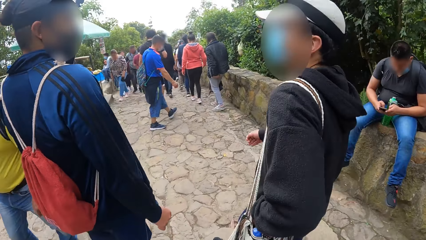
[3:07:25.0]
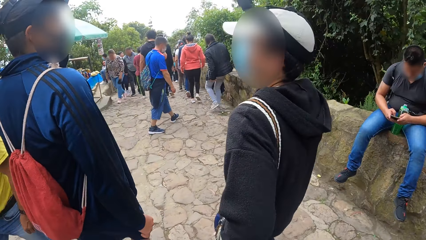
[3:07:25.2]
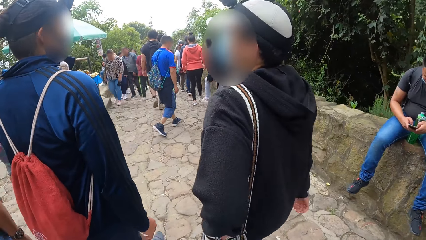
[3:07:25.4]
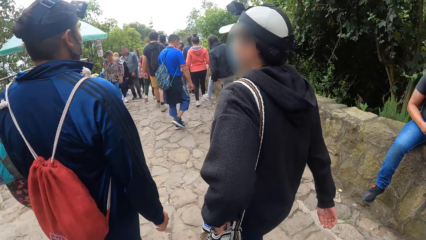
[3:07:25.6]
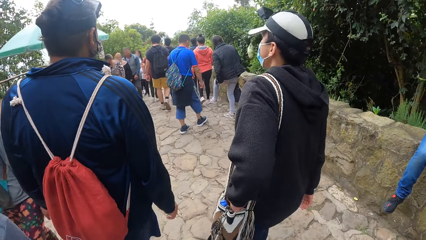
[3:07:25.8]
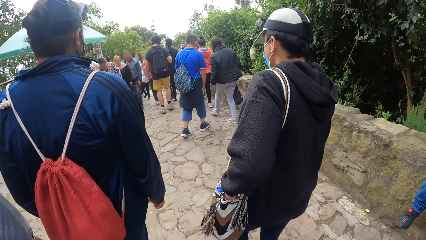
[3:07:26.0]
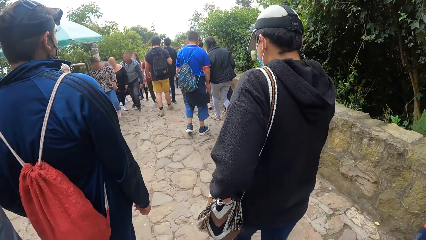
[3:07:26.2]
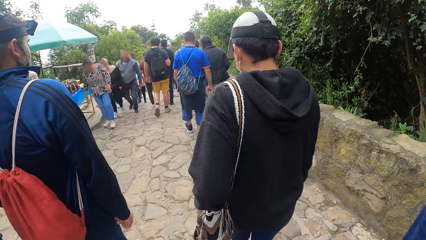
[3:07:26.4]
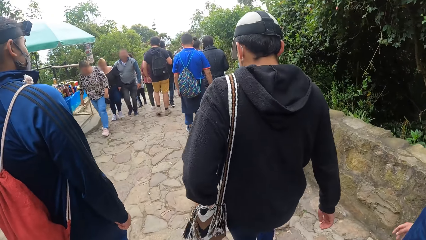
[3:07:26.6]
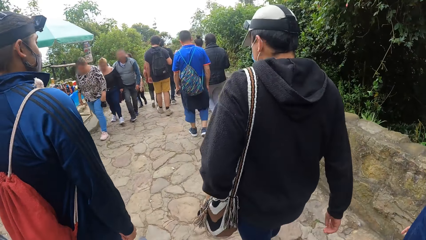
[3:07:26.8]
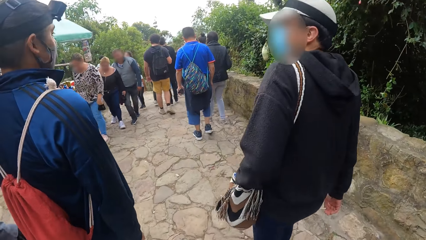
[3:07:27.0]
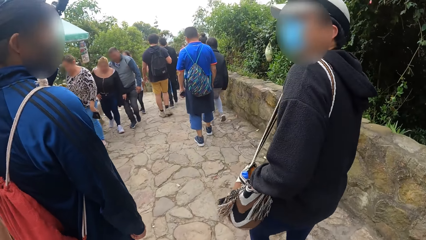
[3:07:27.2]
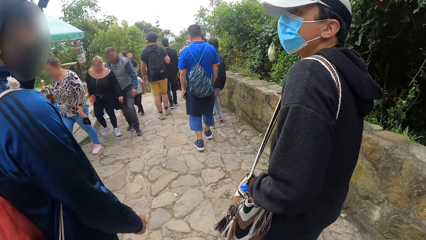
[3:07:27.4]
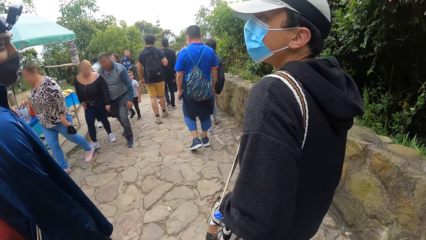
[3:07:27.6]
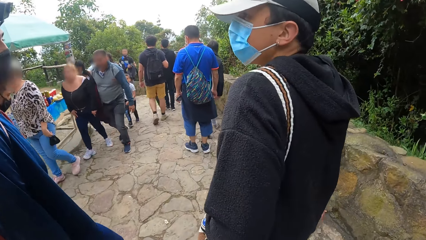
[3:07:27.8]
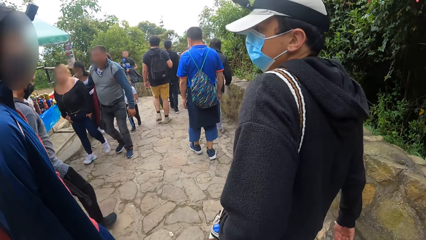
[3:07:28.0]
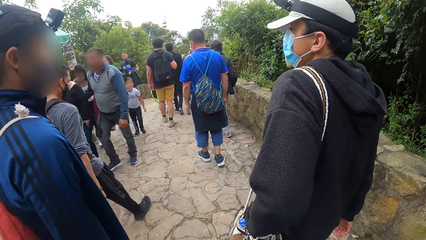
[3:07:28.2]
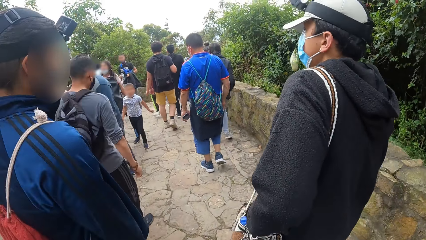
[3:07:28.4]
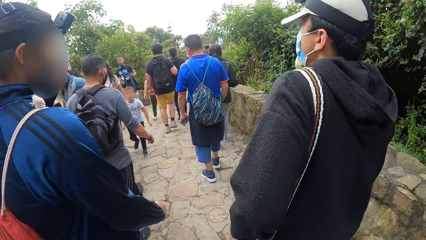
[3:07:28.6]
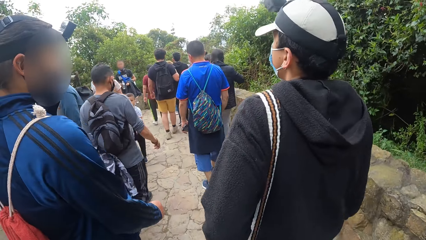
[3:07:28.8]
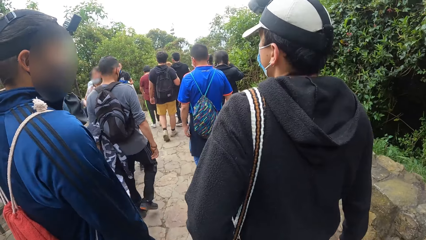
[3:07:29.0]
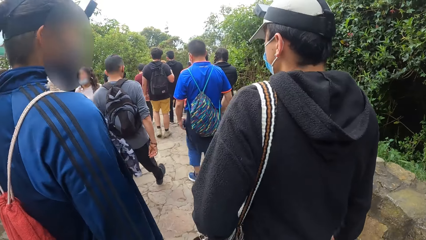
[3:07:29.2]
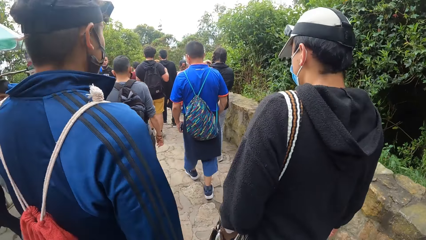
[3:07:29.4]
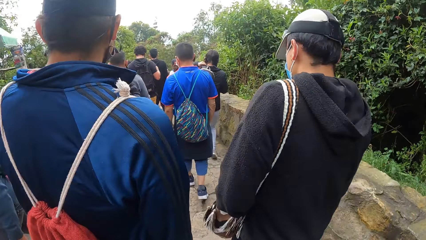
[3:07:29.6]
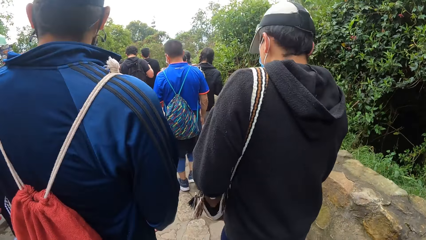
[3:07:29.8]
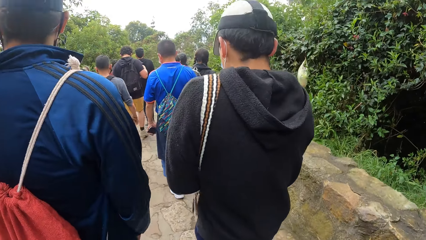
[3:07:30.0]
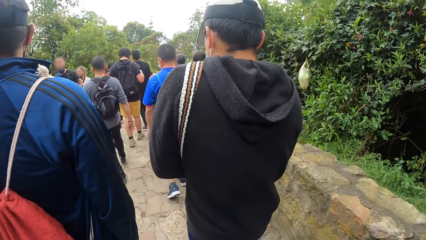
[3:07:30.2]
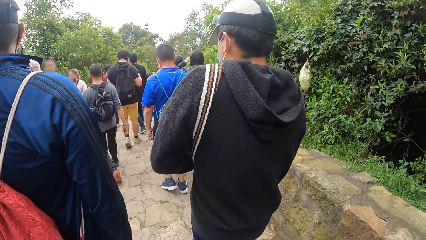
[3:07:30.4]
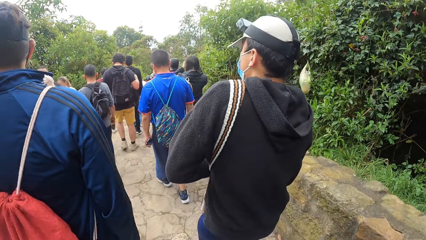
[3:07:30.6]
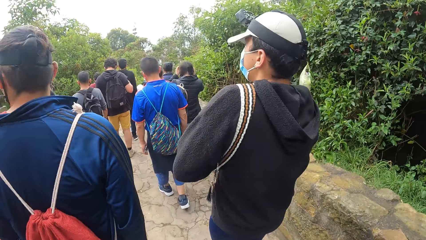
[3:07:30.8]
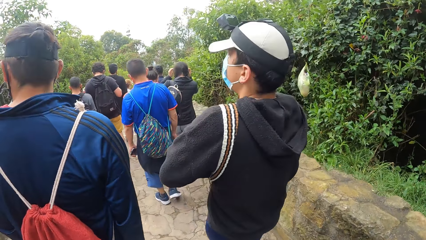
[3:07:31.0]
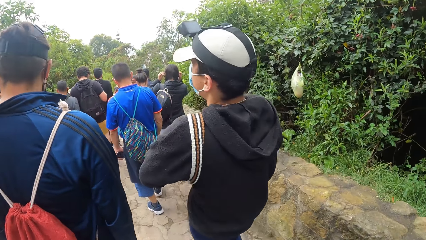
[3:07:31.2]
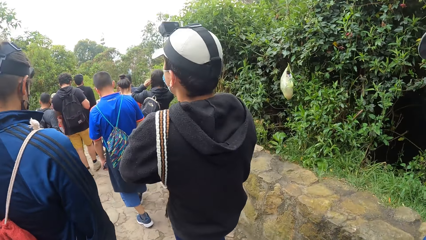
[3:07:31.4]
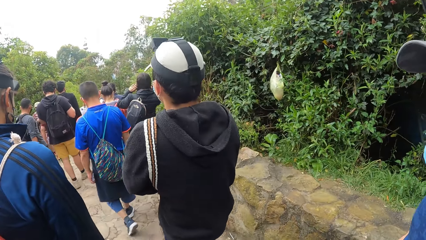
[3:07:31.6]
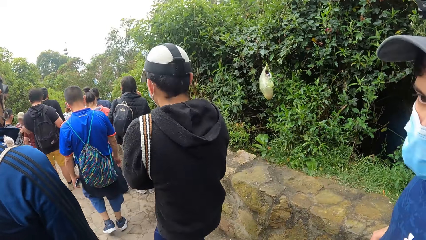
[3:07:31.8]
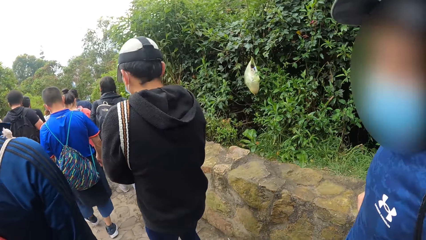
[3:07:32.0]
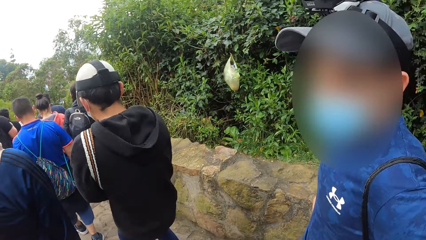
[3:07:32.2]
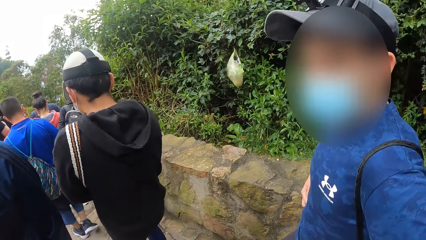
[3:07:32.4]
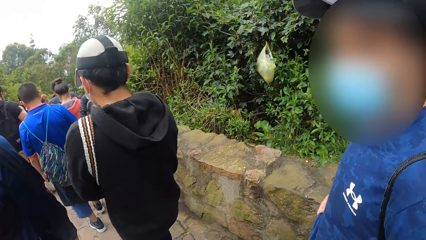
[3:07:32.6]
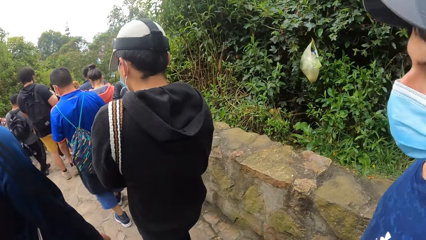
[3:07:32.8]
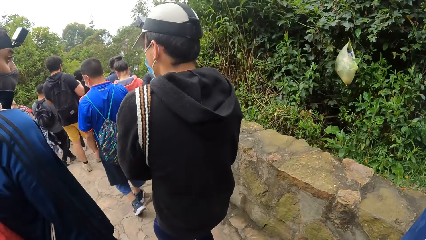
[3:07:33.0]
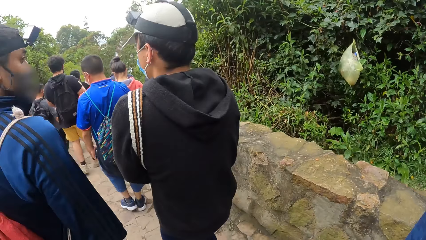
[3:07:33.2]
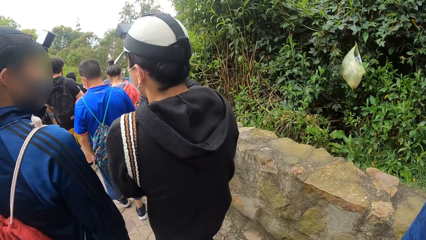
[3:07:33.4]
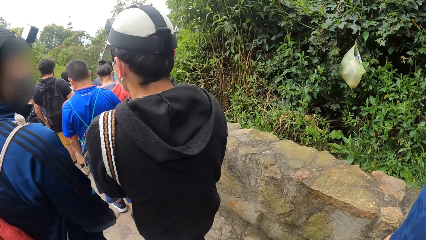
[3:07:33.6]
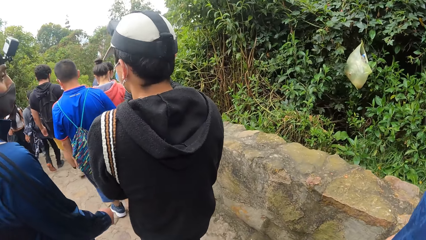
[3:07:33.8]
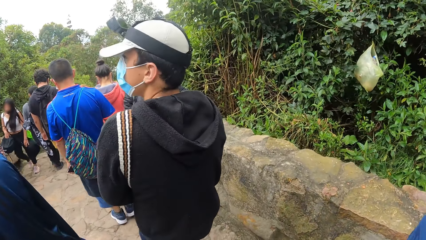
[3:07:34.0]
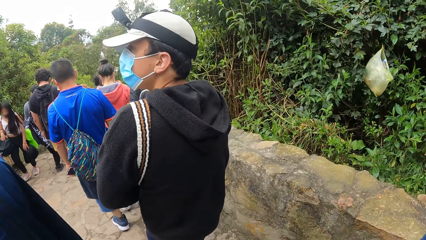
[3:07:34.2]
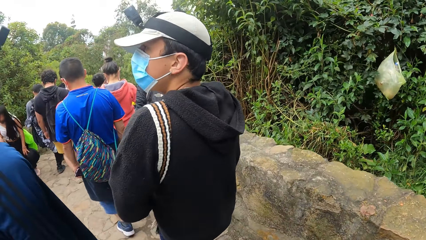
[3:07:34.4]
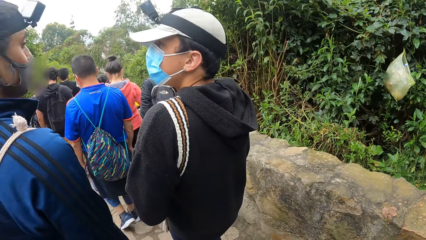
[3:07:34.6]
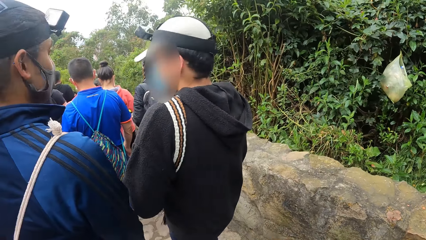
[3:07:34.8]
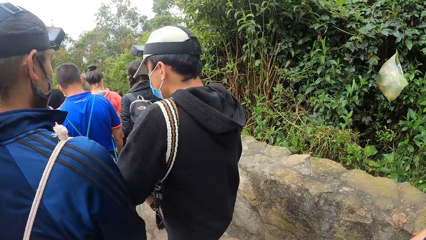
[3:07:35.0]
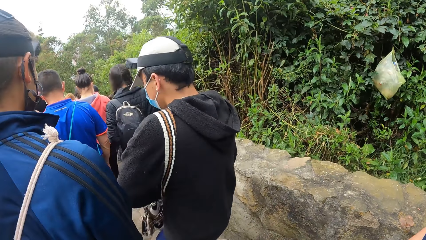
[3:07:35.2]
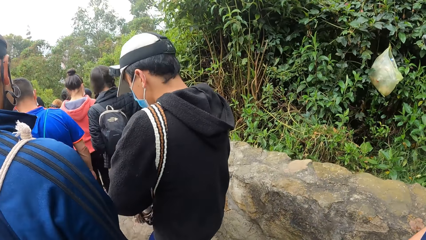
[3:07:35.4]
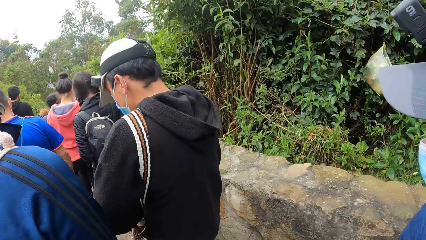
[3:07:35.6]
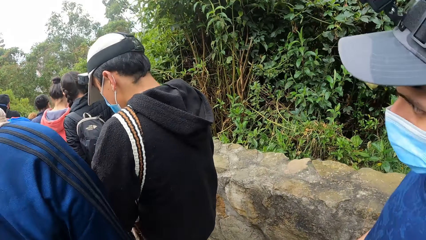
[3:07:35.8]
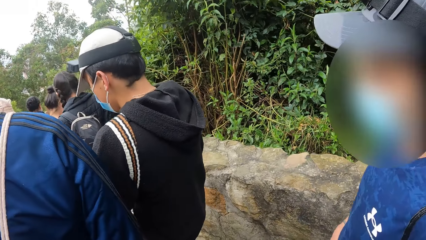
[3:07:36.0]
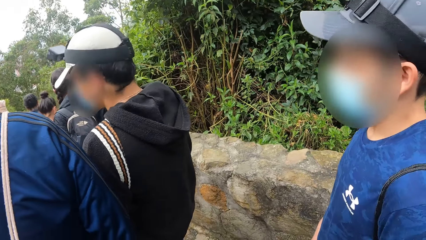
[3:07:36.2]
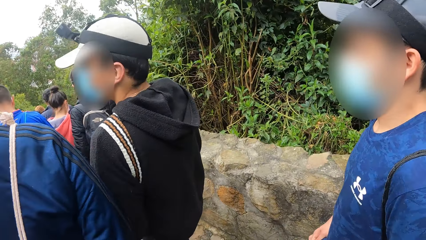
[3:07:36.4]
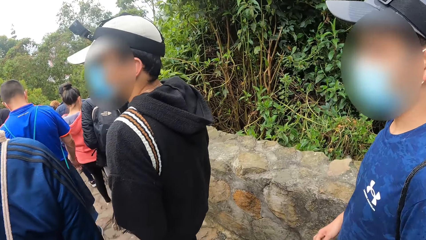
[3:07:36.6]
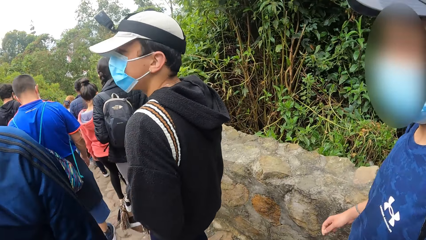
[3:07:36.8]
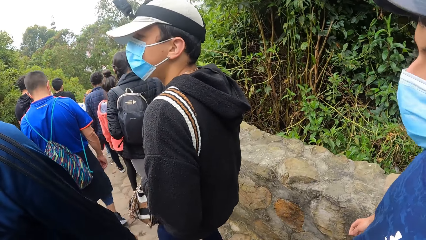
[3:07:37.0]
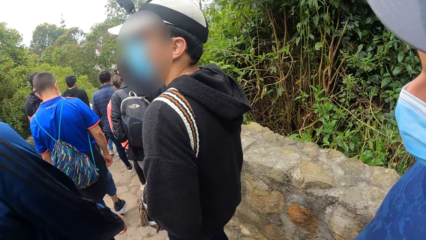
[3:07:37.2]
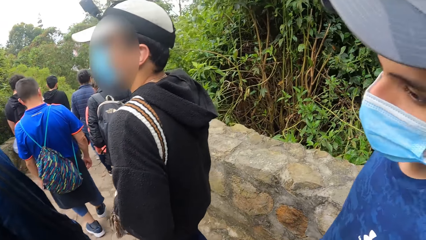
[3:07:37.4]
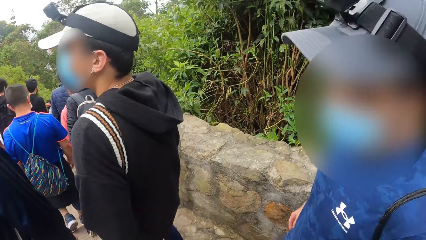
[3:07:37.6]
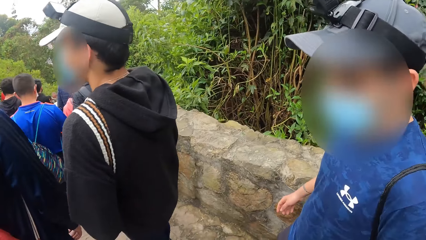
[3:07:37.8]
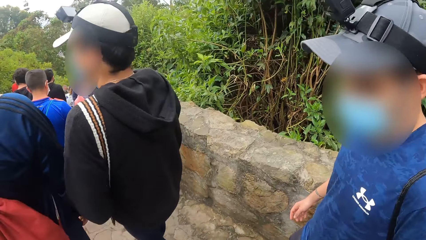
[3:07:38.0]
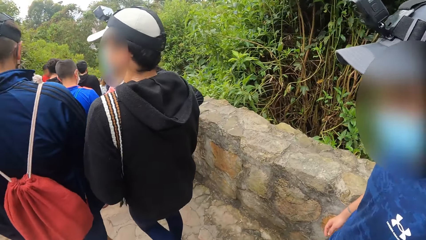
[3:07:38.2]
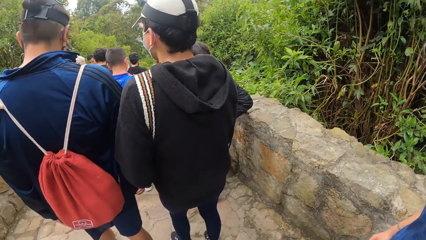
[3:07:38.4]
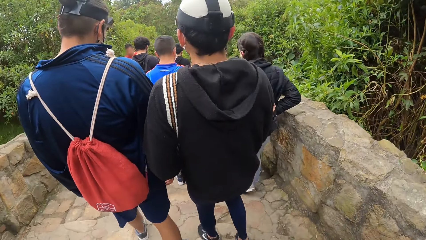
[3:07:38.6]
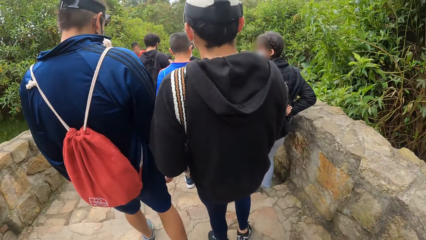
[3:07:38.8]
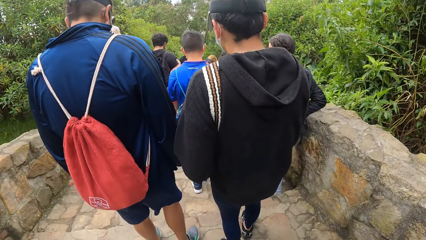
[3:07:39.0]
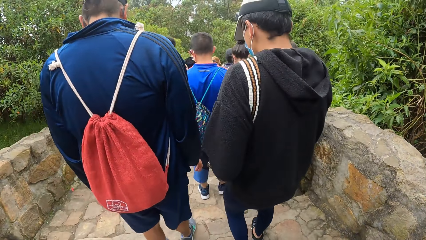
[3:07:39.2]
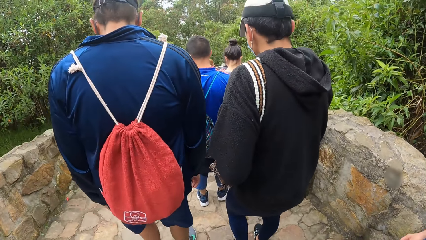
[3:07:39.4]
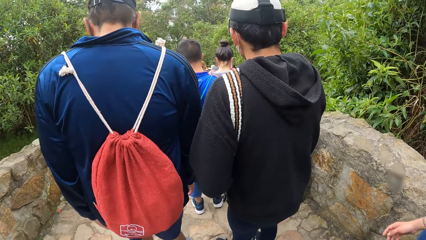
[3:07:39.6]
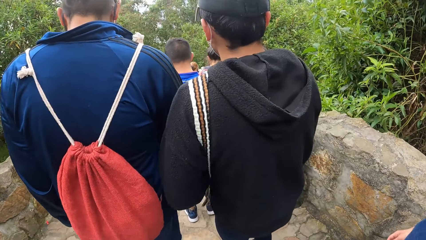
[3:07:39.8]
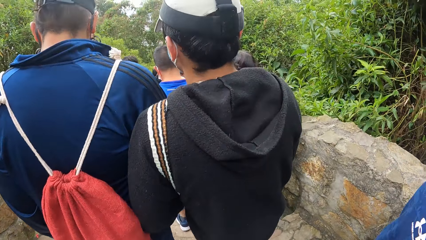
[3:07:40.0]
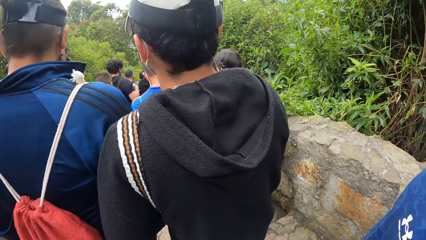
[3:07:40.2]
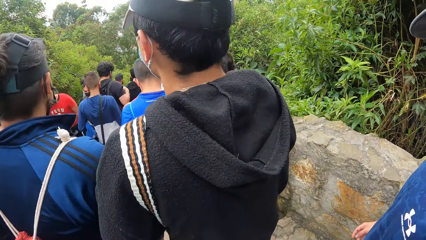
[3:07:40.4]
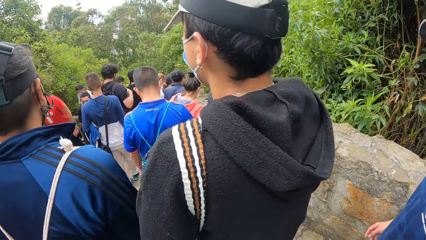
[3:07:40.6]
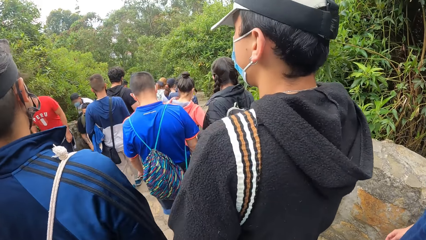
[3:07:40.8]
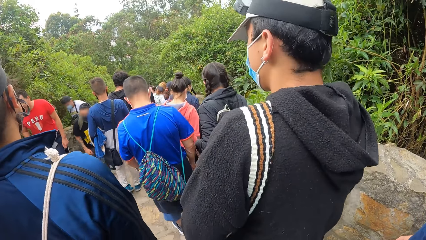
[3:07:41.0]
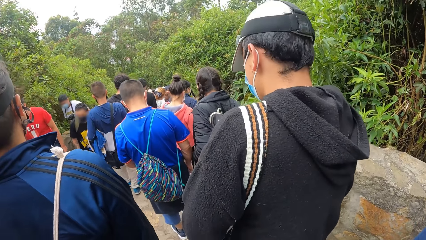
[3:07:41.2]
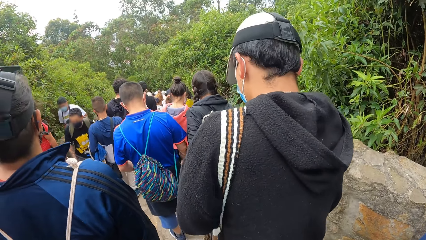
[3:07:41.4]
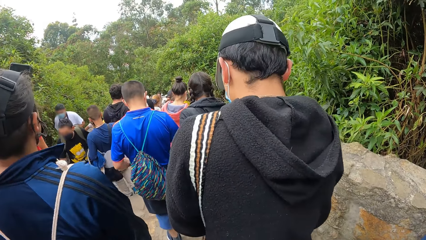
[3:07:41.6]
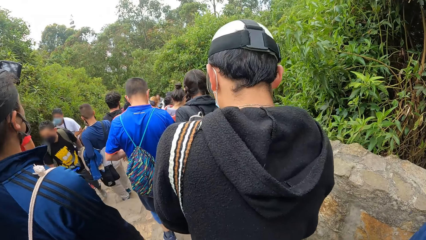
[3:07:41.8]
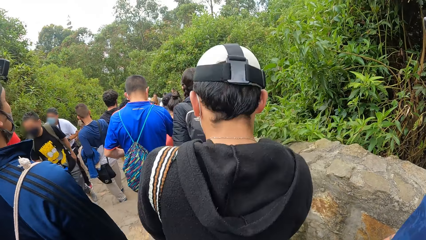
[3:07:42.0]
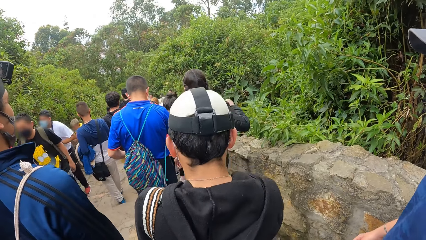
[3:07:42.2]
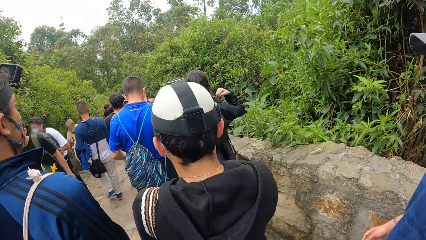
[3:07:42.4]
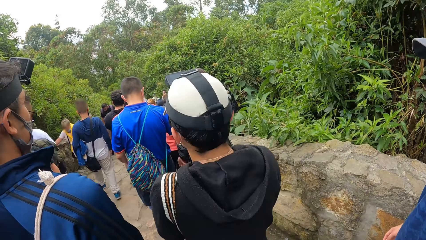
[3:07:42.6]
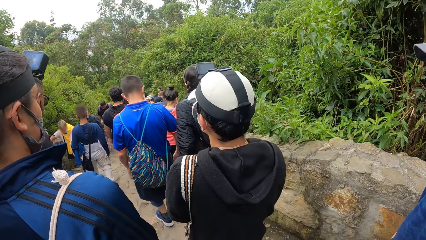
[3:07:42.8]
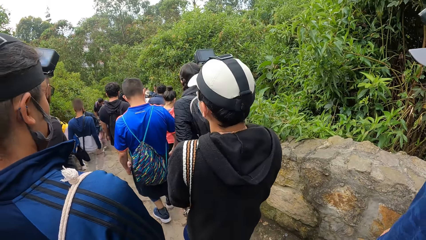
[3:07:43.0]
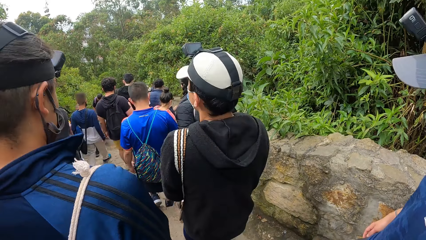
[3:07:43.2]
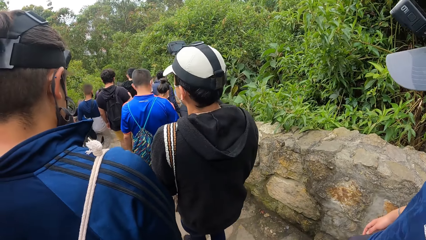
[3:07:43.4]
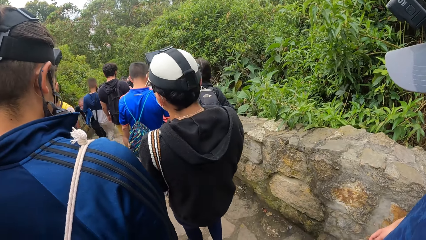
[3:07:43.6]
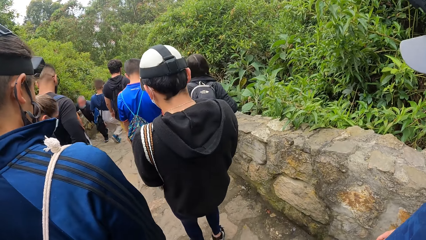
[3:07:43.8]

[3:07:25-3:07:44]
The camera wearer walks through the walkway. They walk down the staircase.
